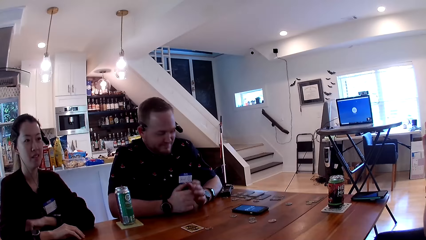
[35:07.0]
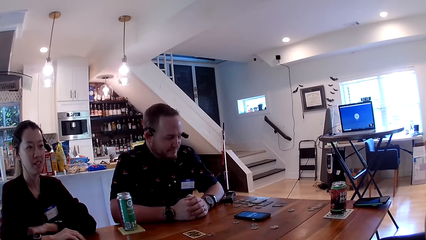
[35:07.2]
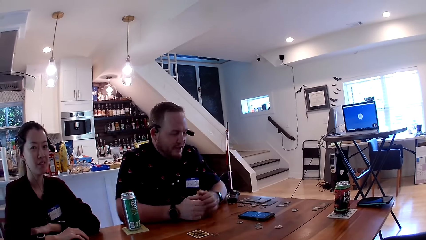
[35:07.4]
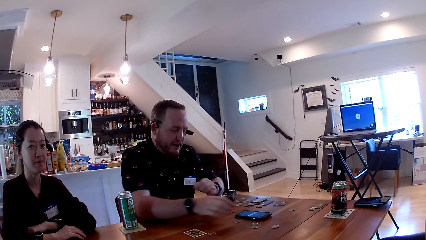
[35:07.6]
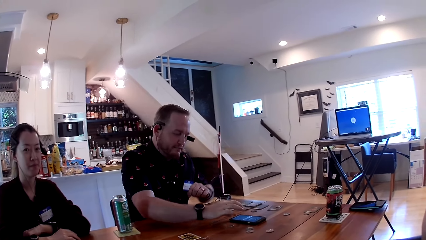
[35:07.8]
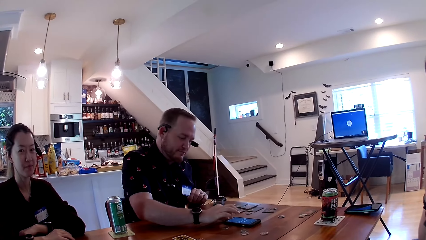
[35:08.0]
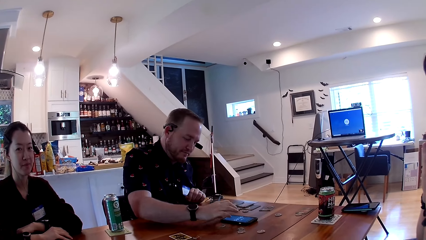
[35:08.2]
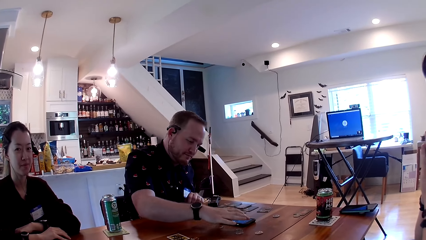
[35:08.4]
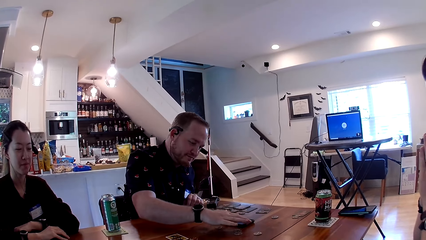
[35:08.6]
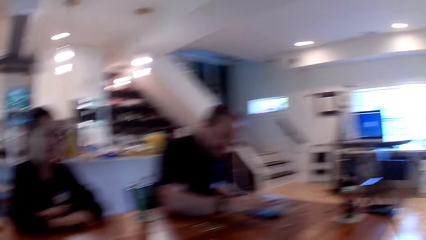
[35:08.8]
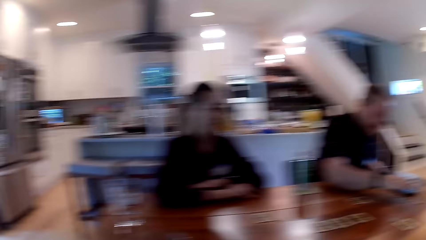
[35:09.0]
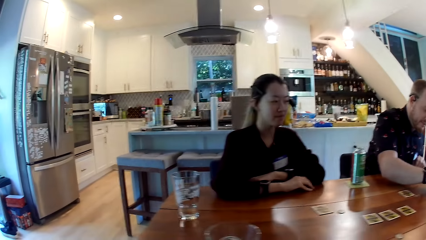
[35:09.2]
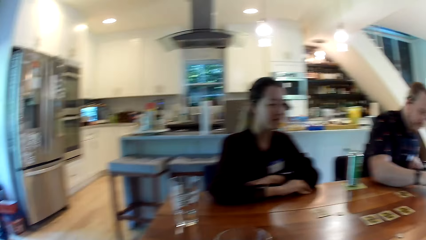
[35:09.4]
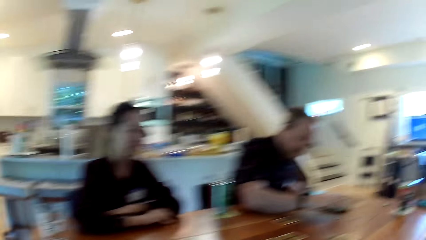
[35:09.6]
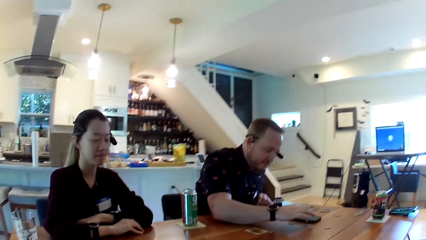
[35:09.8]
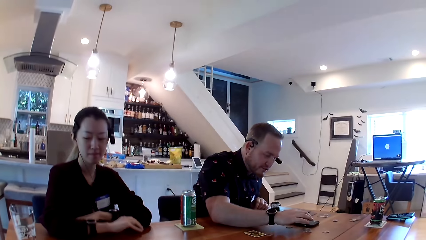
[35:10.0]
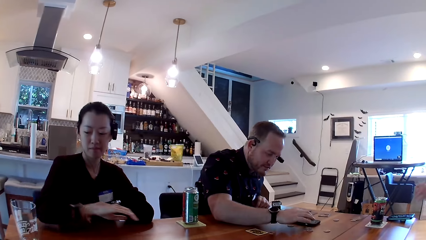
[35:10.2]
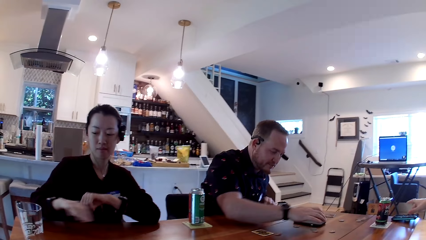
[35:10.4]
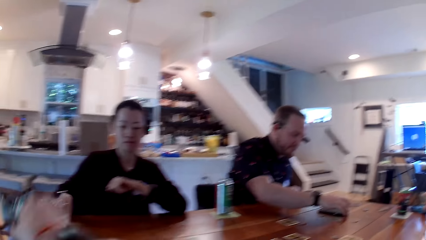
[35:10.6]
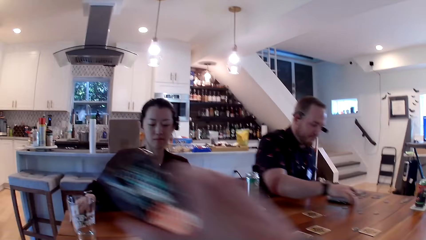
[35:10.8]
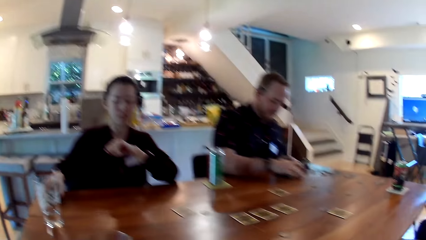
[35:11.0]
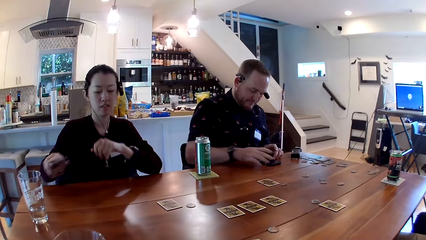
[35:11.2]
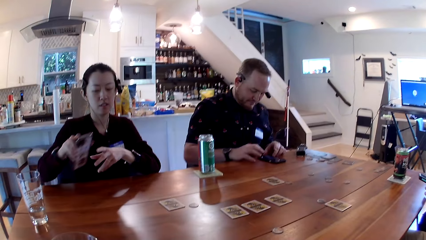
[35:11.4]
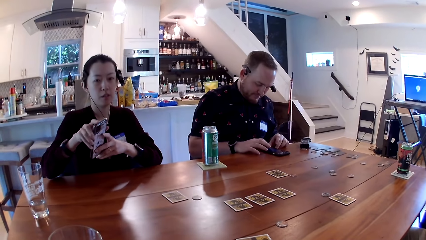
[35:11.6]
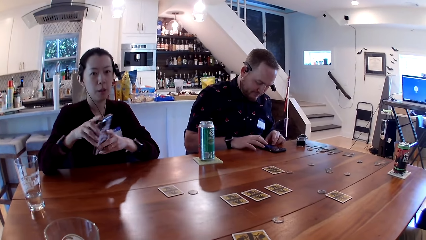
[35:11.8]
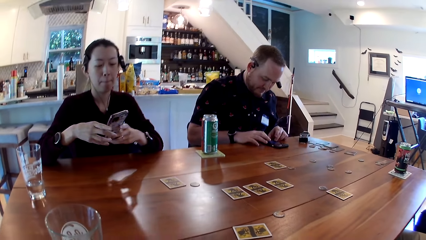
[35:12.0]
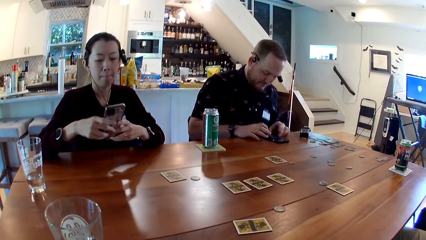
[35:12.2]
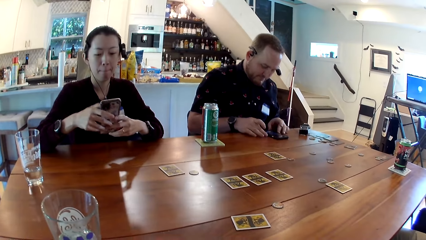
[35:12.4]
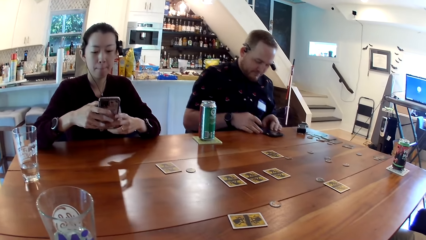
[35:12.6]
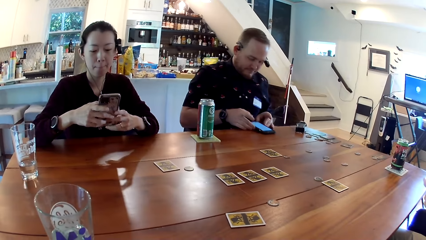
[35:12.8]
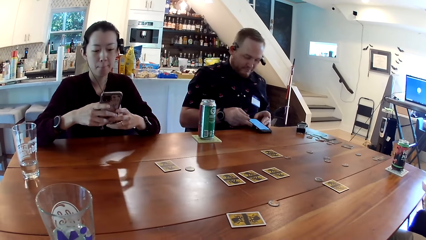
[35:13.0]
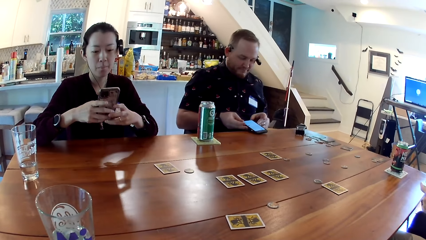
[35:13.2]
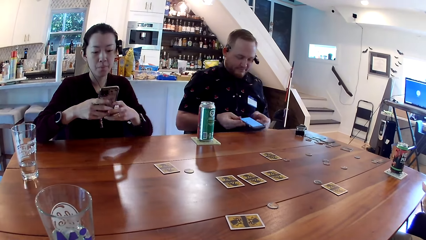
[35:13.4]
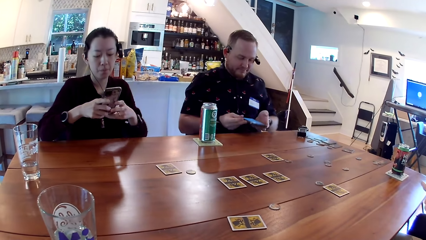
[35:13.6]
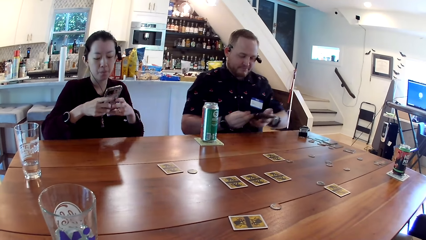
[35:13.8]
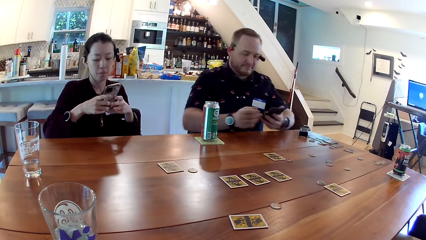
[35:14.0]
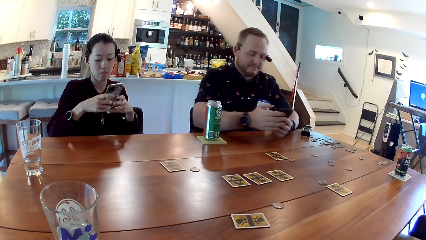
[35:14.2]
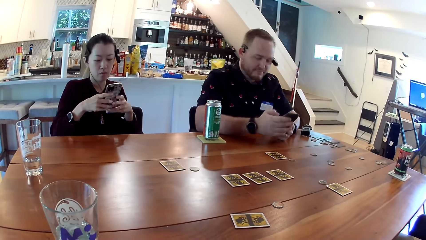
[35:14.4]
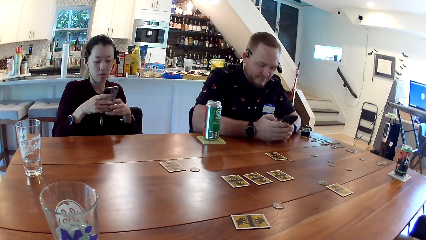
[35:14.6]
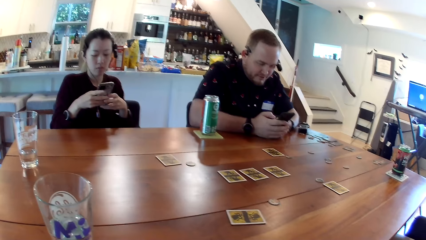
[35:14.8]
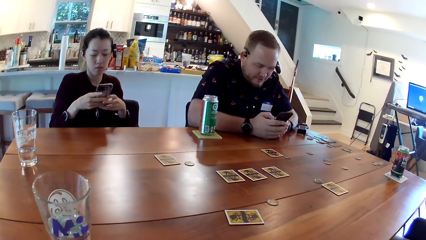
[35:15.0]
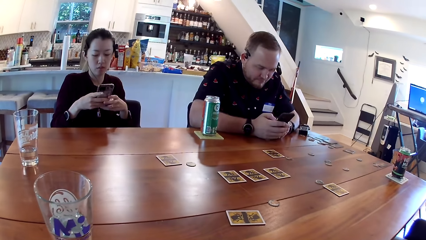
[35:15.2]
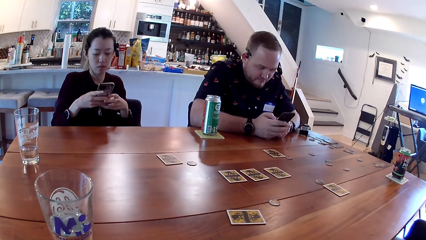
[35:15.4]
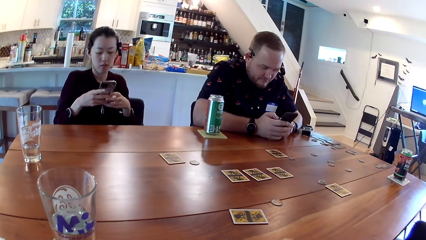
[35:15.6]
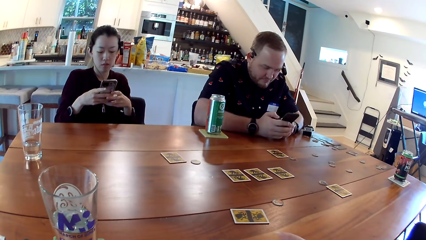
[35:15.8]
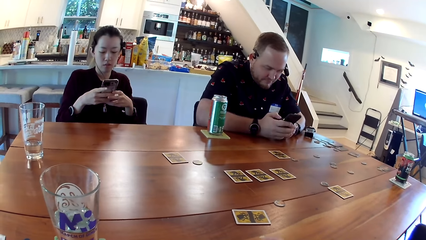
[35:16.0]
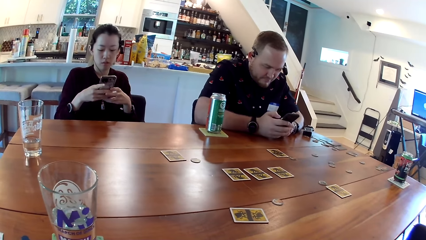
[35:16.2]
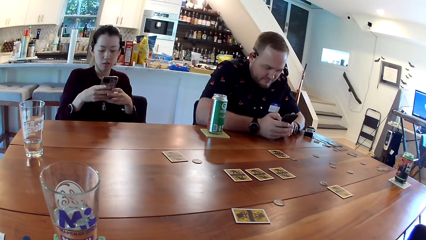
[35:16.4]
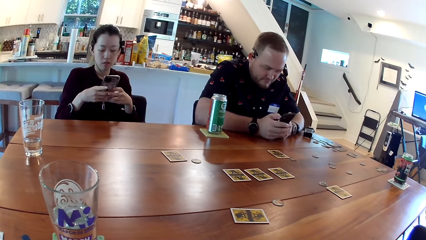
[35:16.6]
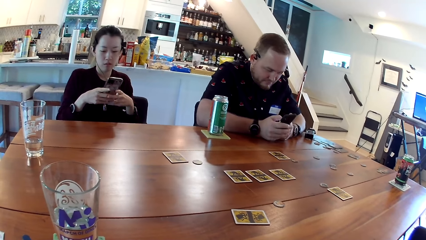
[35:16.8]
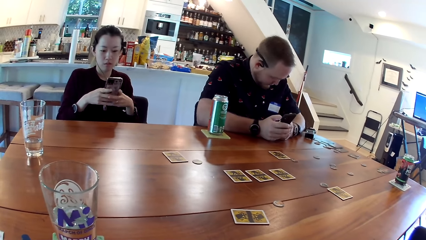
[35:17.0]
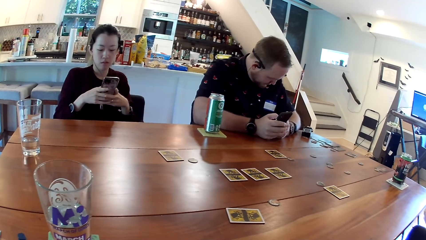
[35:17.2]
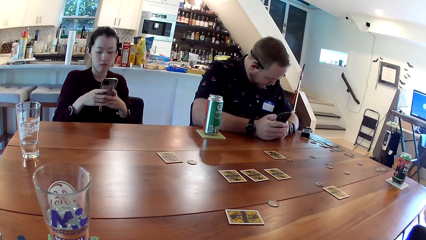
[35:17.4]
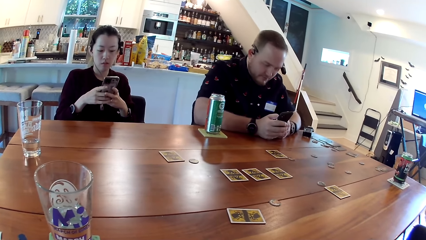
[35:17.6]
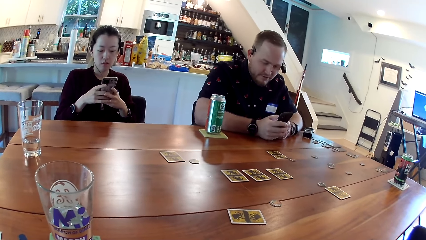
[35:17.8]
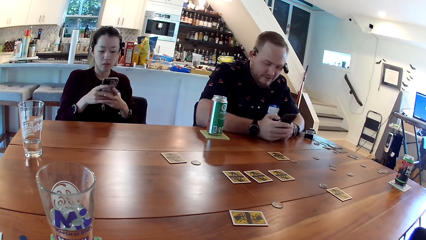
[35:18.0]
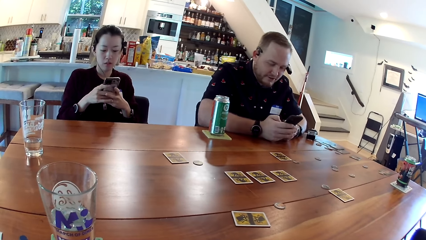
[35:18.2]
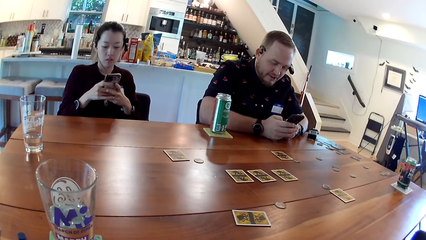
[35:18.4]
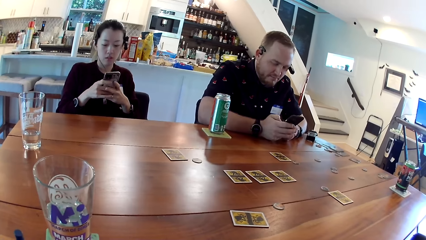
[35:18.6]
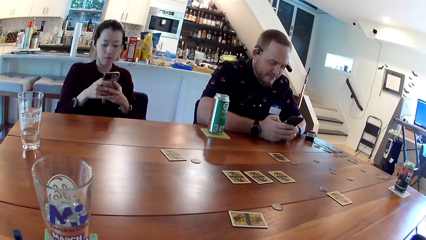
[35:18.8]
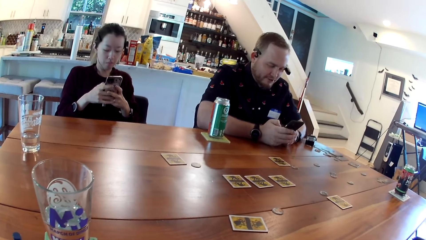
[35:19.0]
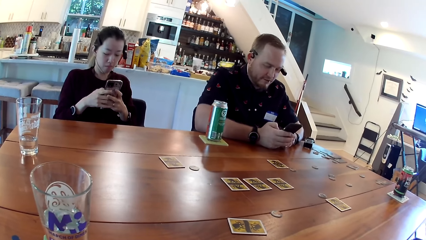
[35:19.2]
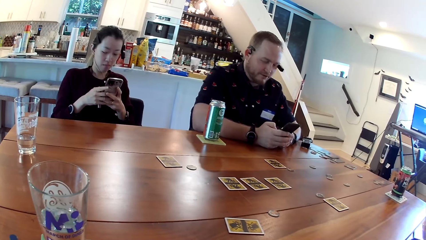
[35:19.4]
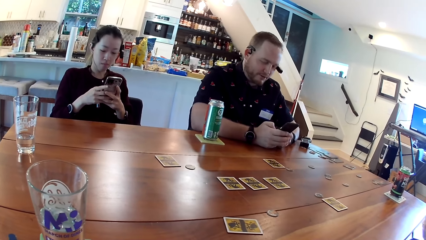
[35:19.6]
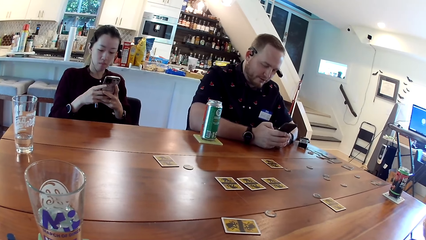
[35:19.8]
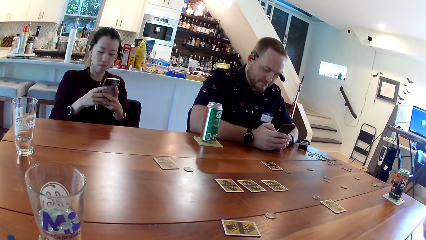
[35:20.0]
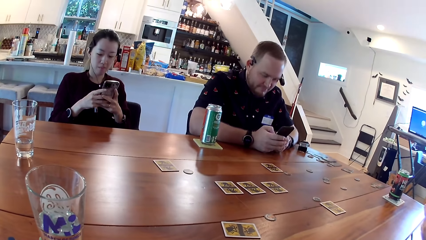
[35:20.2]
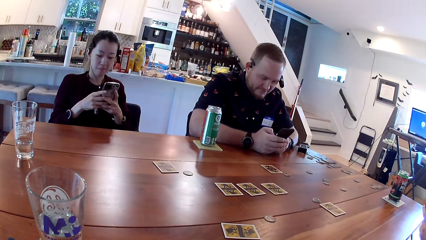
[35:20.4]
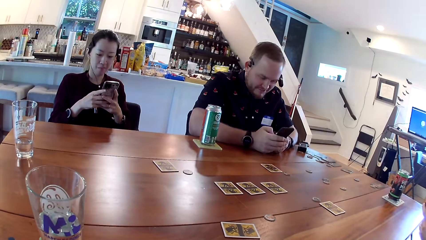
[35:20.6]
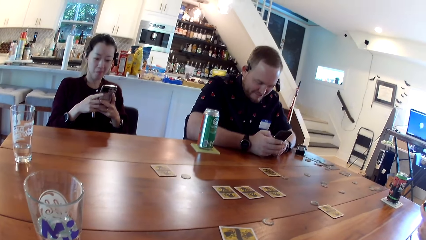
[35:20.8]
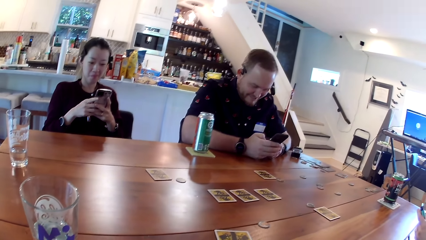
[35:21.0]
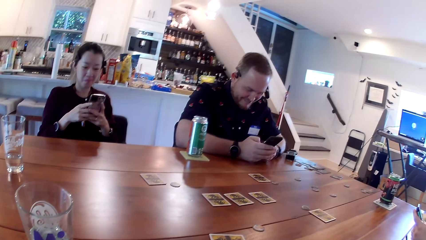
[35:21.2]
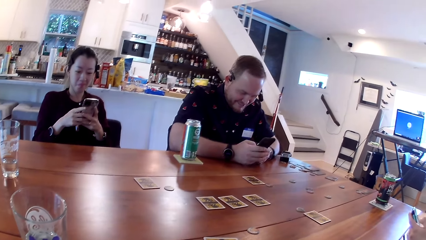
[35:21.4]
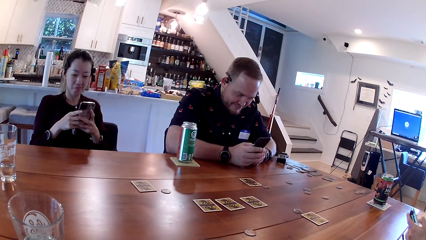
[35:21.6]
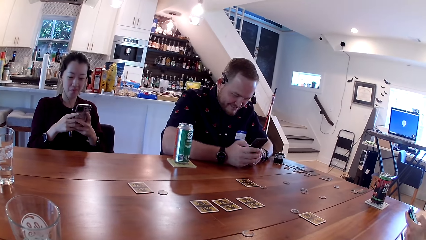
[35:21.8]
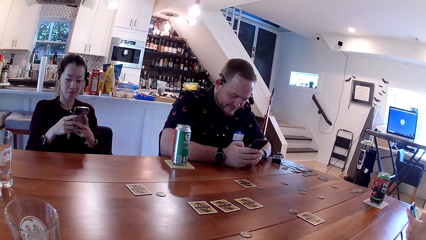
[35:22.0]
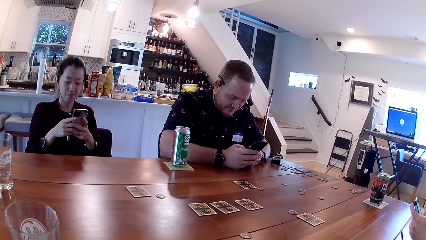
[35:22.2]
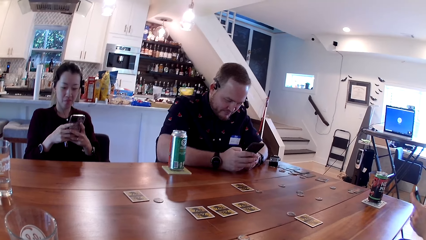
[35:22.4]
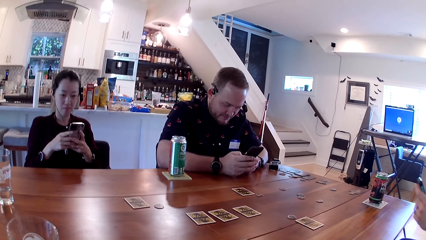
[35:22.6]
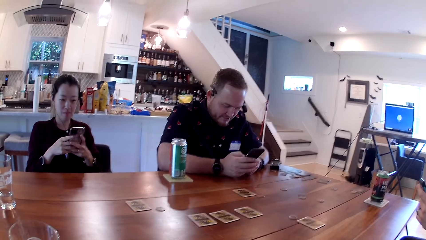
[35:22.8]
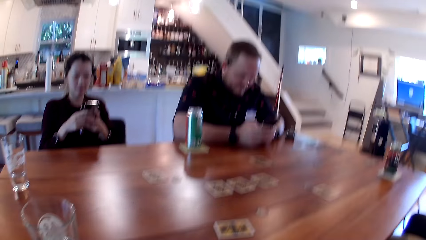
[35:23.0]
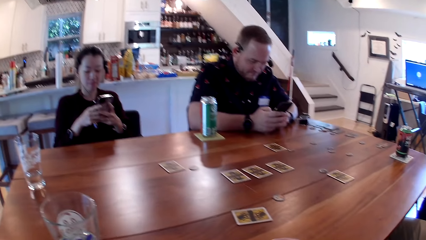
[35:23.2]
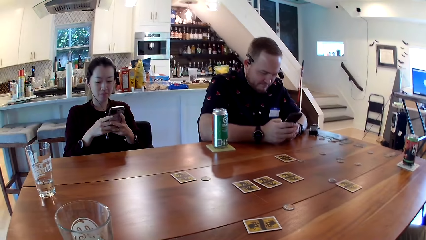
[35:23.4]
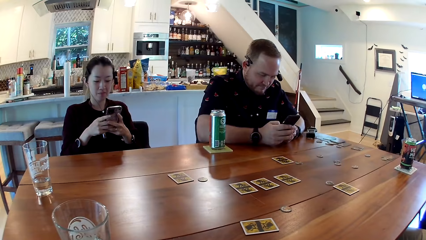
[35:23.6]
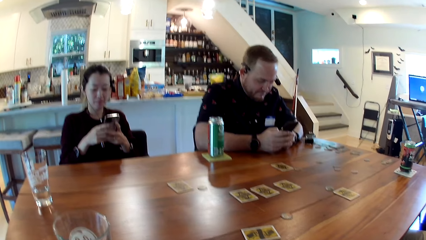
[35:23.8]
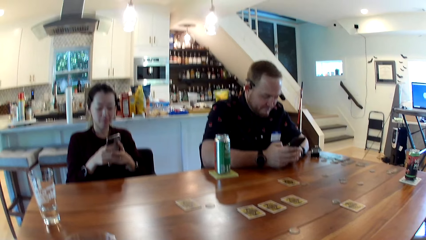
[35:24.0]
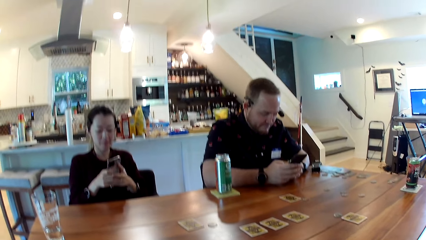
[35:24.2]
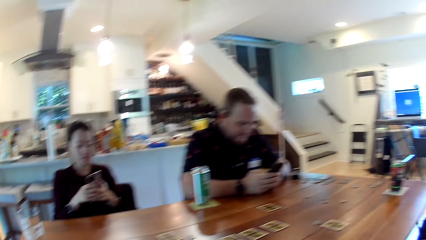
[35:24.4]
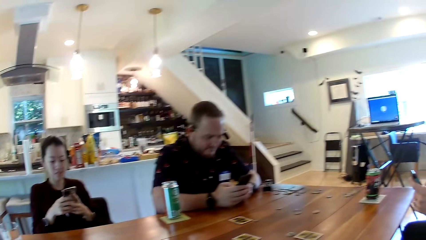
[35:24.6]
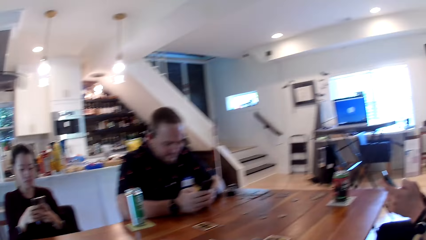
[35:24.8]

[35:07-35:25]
A man operates a mobile phone with his right hand. The camera wearer looks around. Another man interacts with the camera wearer, the first man and a woman. The first man moves the mobile phone with his right hand. The other man picks up a mobile phone with his right hand. The camera wearer picks up a mobile phone with her right hand. The woman picks up a mobile phone with her right hand. The first man operates the mobile phone with his hands. The woman operates the mobile phone with her hands. The first man picks up the mobile phone with his hands. The first man interacts with the other man. The first man talks with the camera wearer. The other man operates the phone. The camera wearer interacts with the other man and the first man. She talks with the woman.
